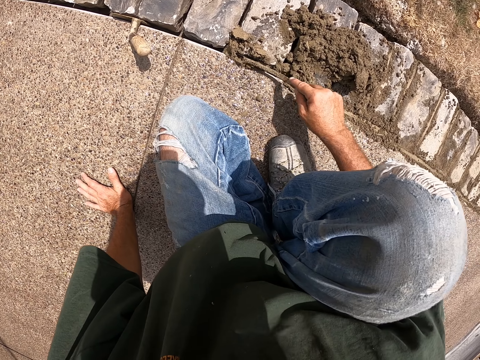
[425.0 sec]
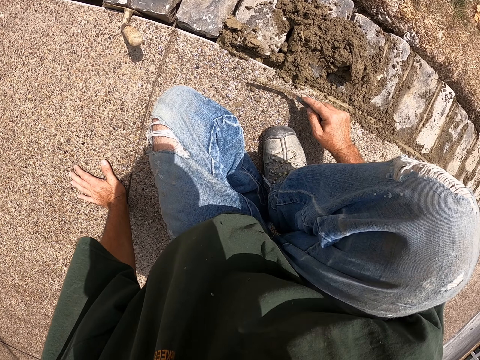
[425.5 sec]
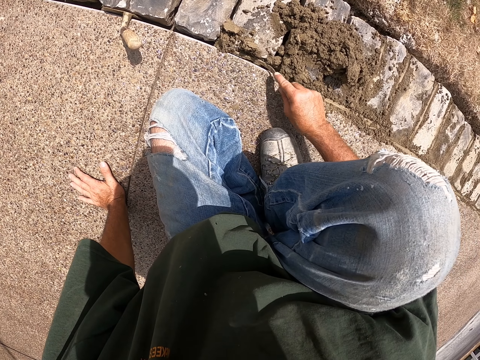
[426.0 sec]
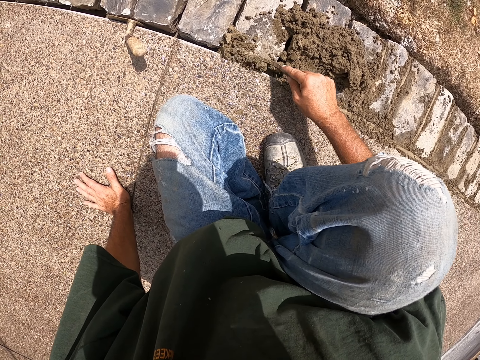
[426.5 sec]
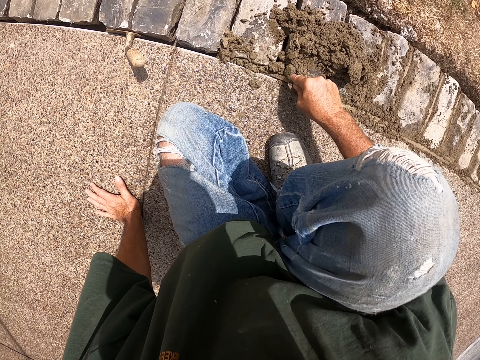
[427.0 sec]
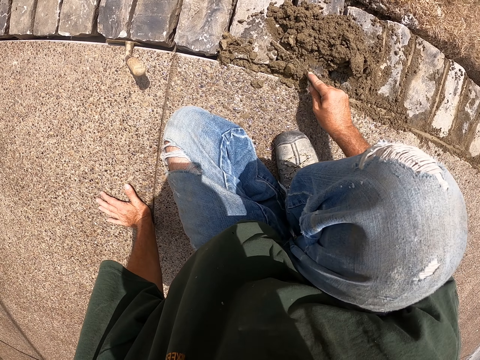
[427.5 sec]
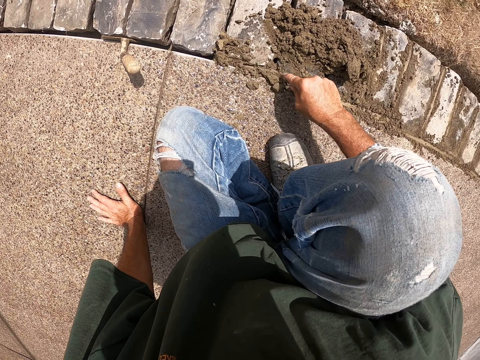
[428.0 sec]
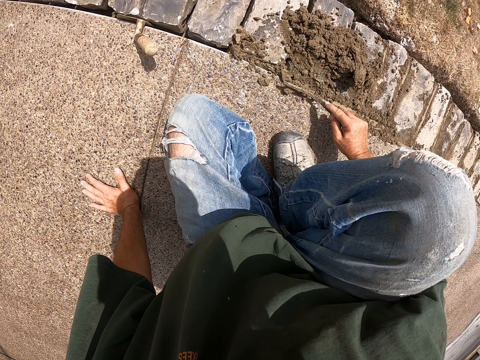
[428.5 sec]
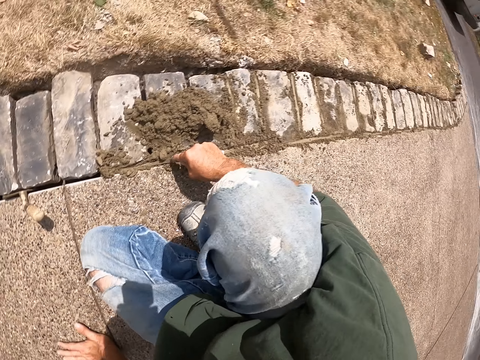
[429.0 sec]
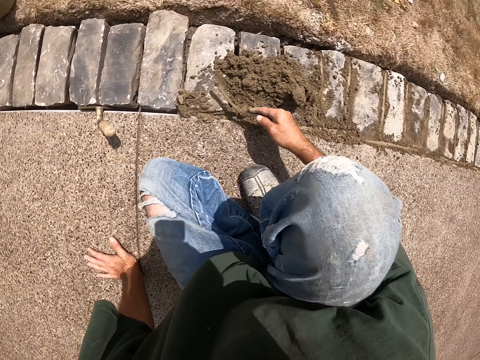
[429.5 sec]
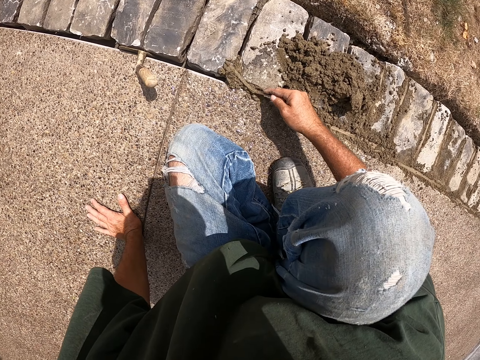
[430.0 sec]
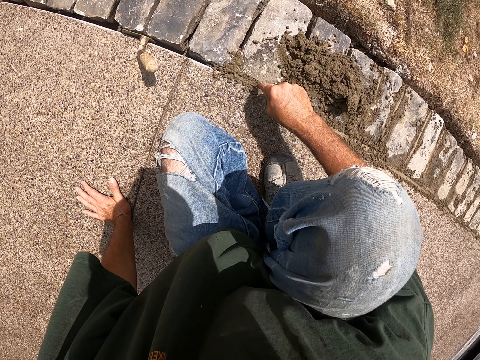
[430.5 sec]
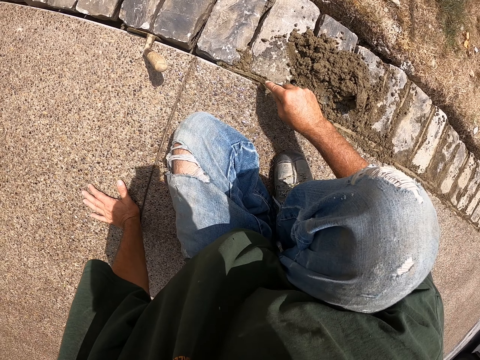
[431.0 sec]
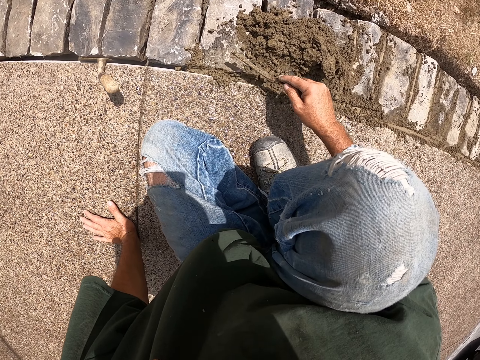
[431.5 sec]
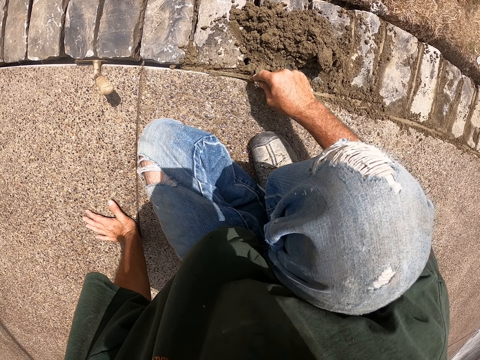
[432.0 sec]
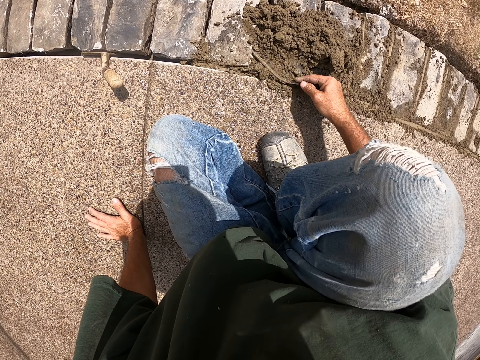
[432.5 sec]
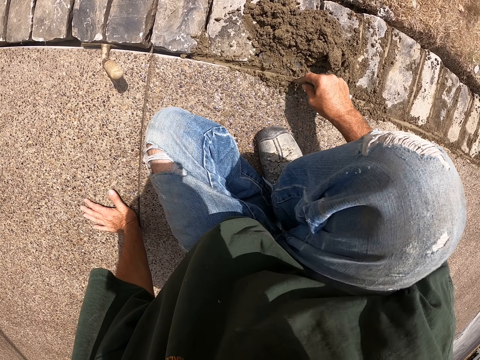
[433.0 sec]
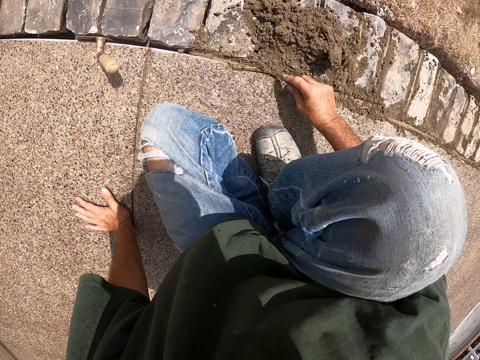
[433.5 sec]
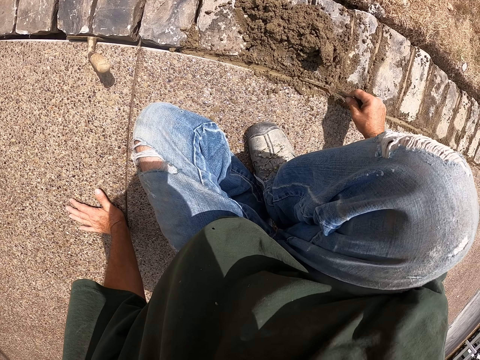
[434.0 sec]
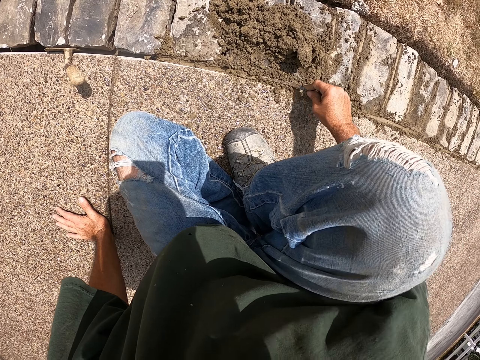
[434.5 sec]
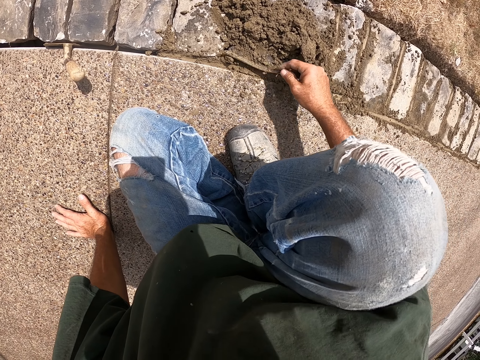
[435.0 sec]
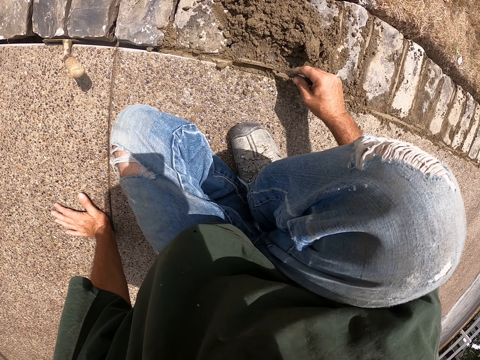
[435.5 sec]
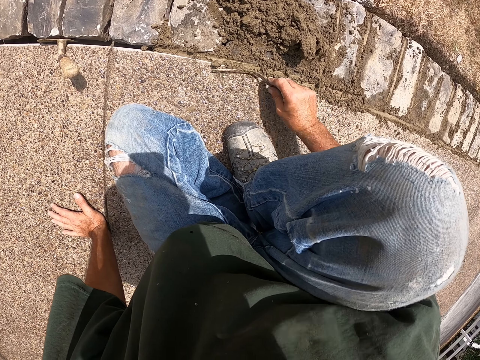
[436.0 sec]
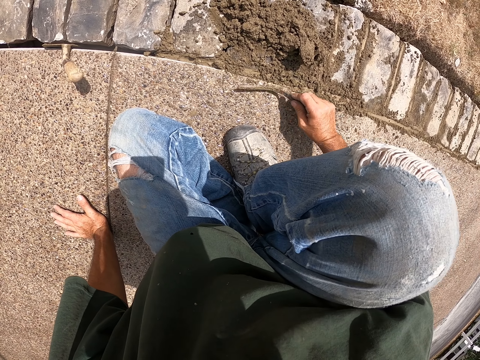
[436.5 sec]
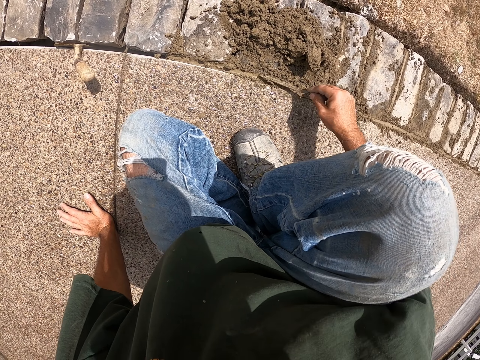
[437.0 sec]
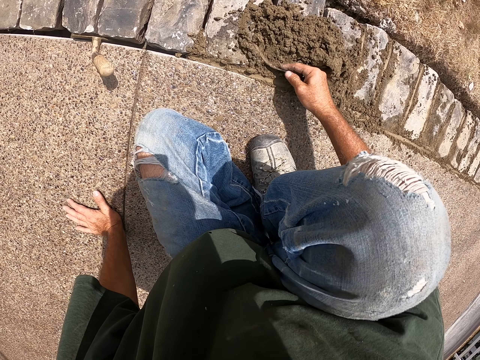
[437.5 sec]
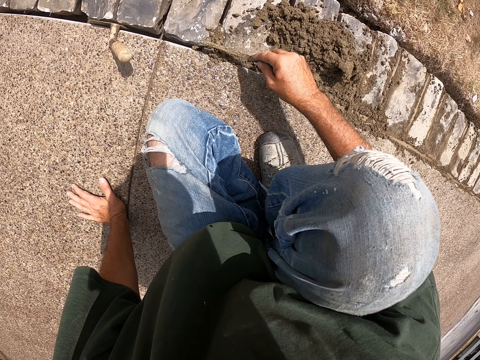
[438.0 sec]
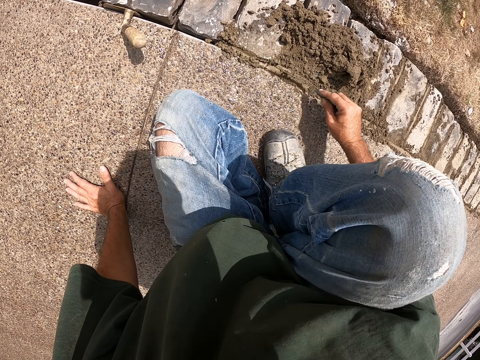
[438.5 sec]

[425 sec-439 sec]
The camera wearer looks aside. They spread cement on the bricks.

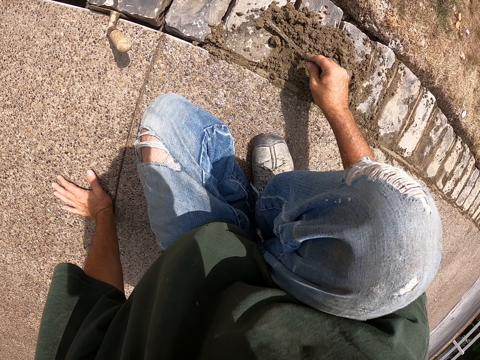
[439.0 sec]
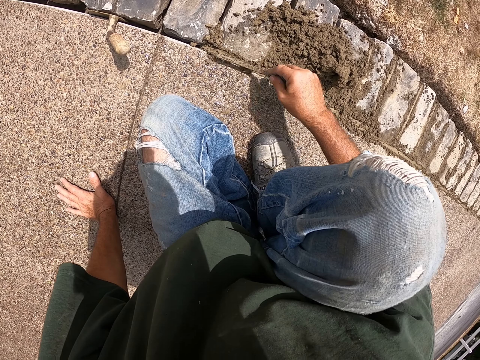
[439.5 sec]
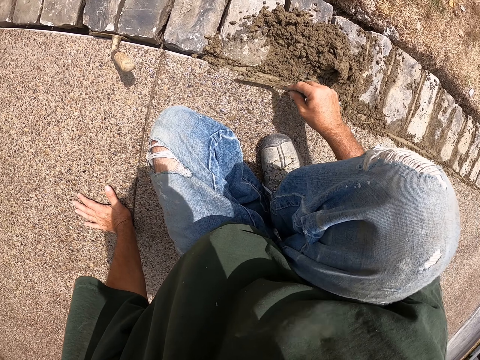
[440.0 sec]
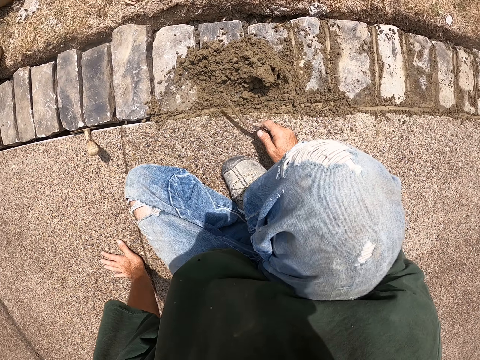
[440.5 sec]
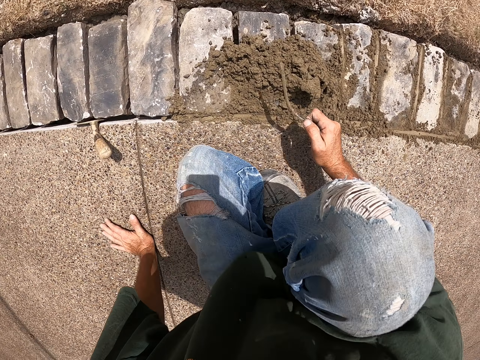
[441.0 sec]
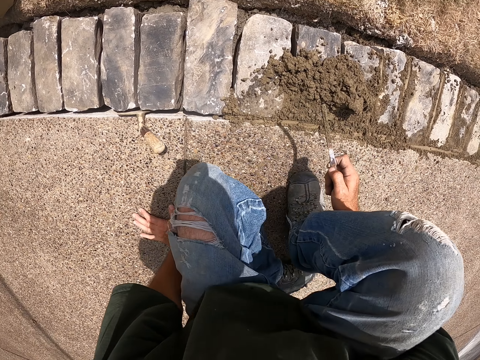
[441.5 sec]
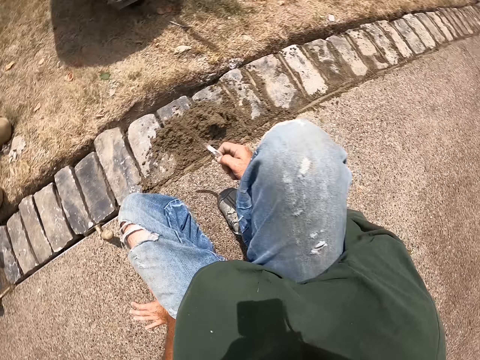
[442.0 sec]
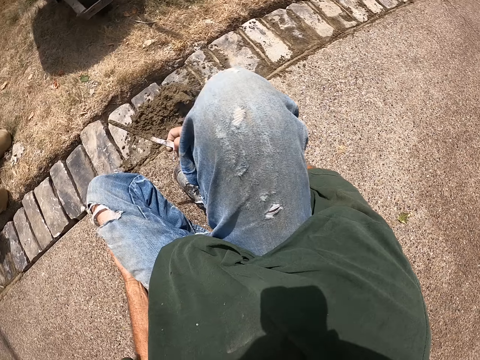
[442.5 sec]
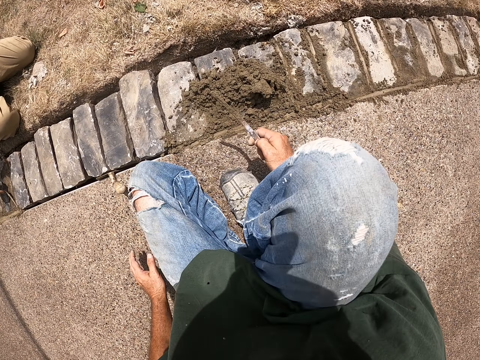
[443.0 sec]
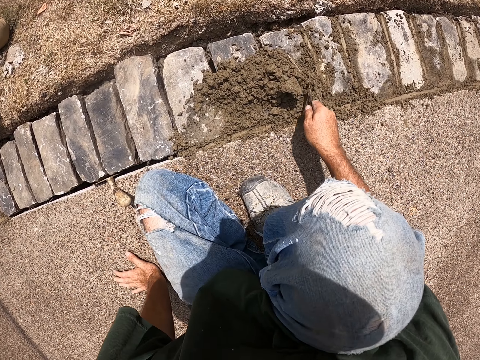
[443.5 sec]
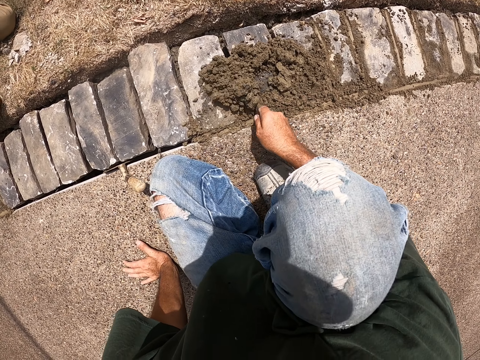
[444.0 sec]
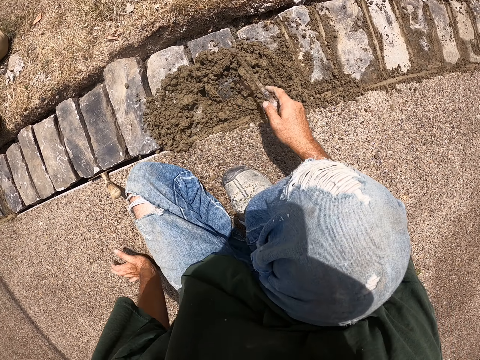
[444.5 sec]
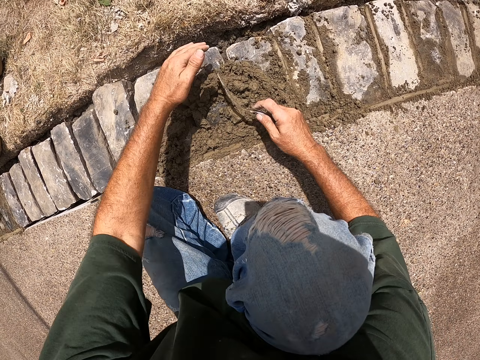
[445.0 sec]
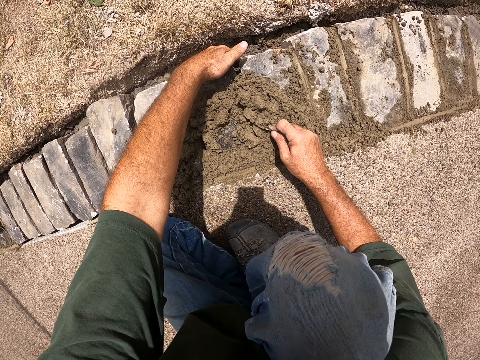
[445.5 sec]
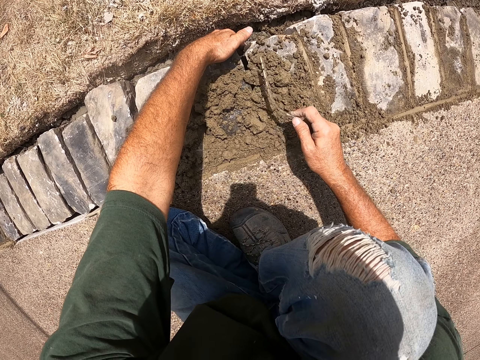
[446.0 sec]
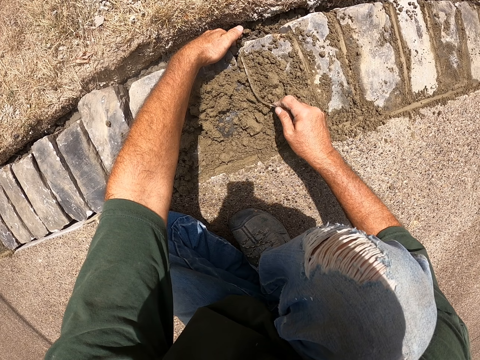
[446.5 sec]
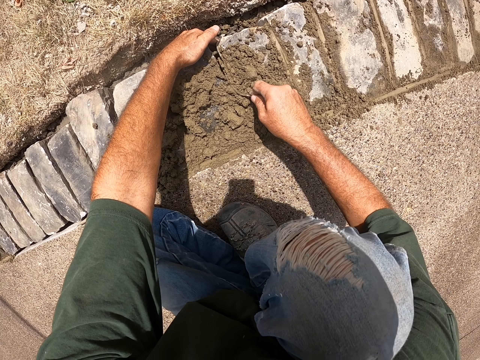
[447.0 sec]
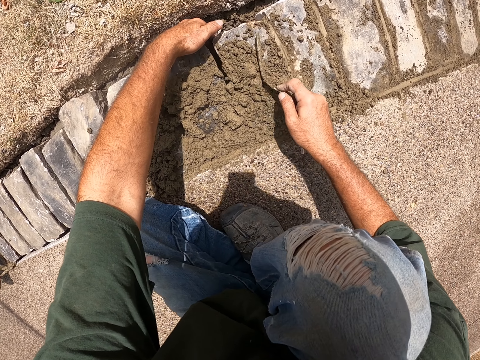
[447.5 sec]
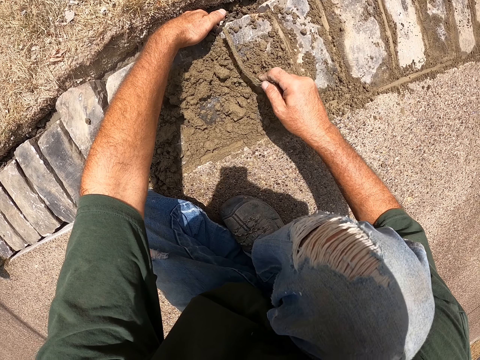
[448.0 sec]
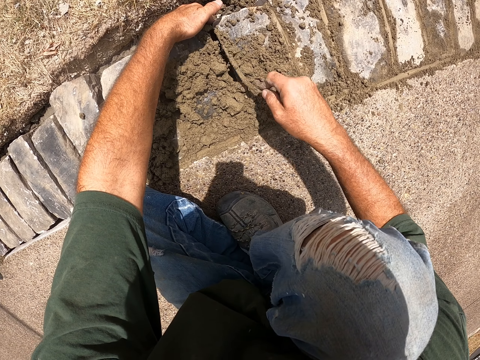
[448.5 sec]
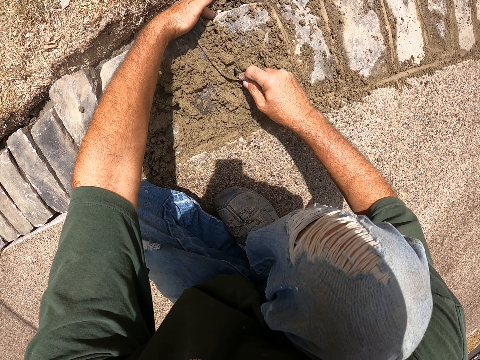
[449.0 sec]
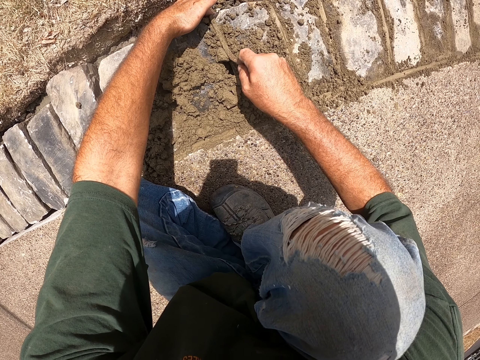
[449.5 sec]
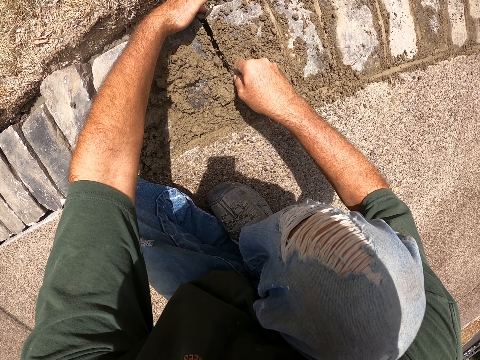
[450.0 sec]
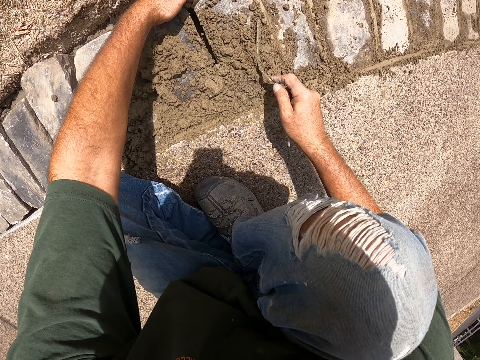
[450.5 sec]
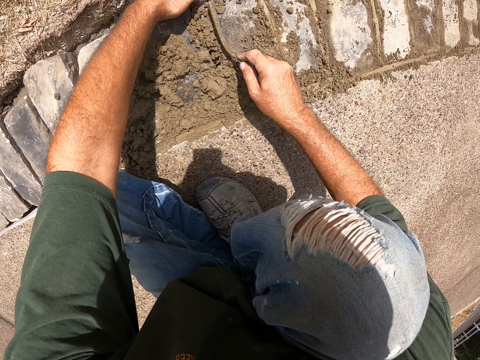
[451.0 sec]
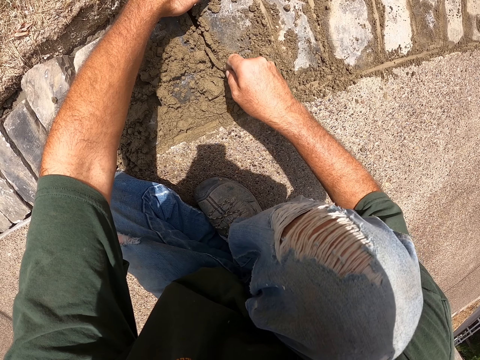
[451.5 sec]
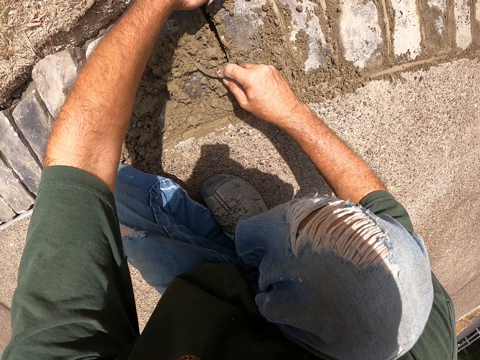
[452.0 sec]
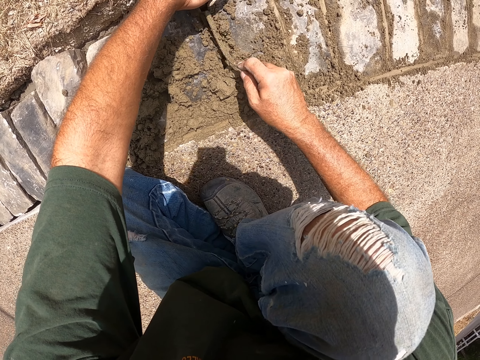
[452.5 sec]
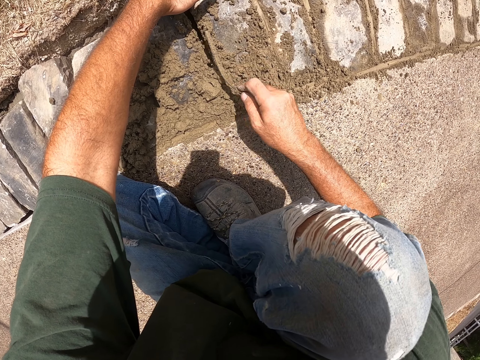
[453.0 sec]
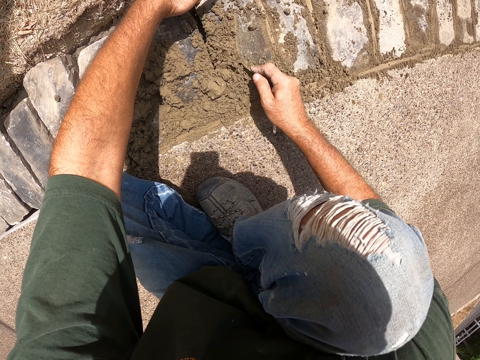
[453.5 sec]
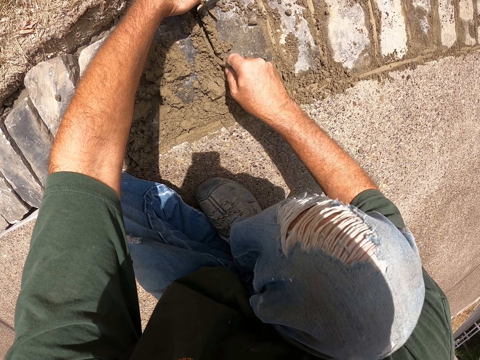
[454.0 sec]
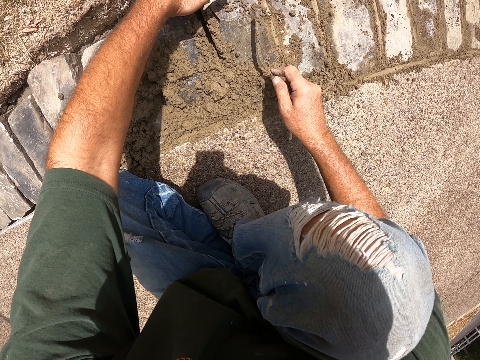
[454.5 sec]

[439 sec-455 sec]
The camera wearer pulls the joint filler from the cement. They cement bricks with the joint filler. They hold a brick with the left hand. They cement the bricks with the joint filler.
